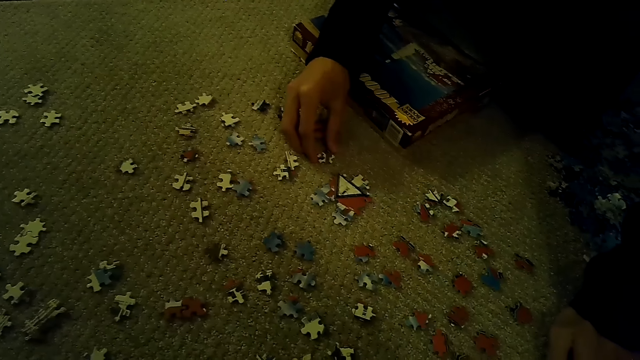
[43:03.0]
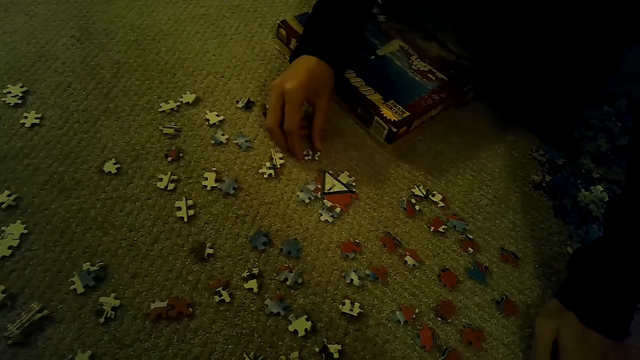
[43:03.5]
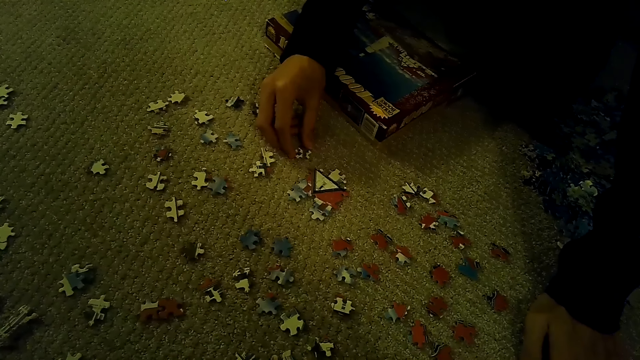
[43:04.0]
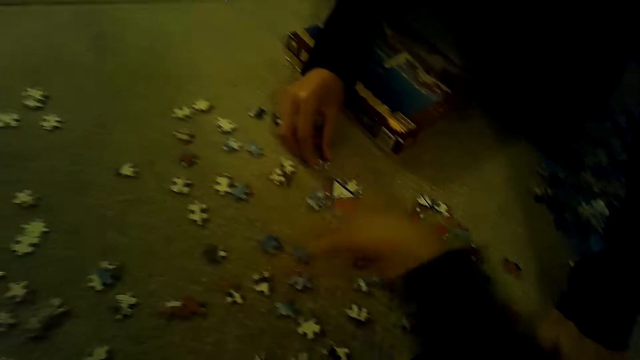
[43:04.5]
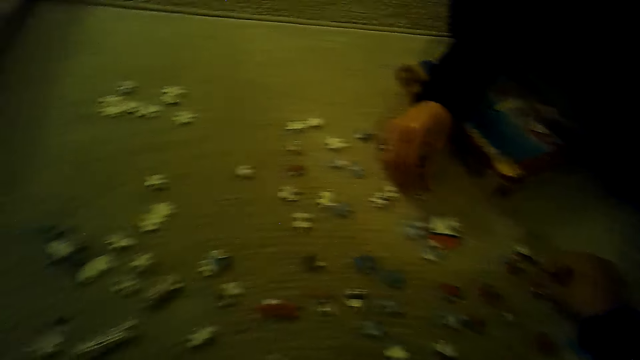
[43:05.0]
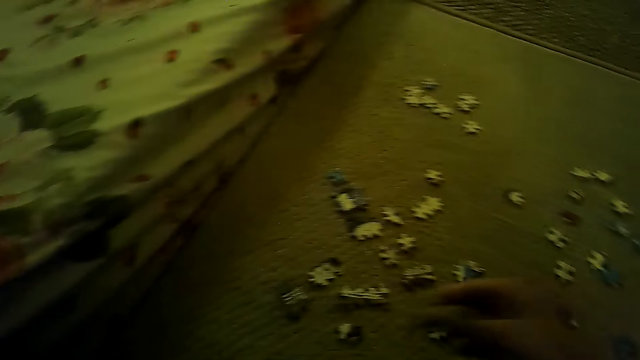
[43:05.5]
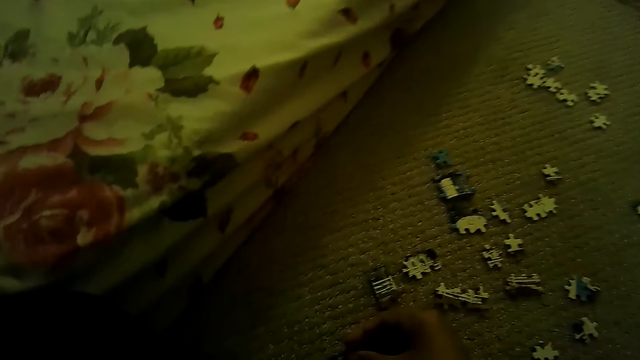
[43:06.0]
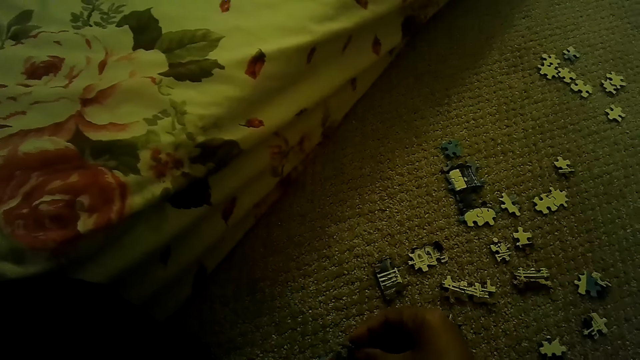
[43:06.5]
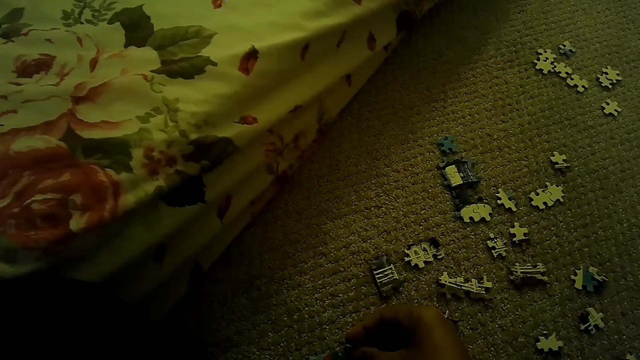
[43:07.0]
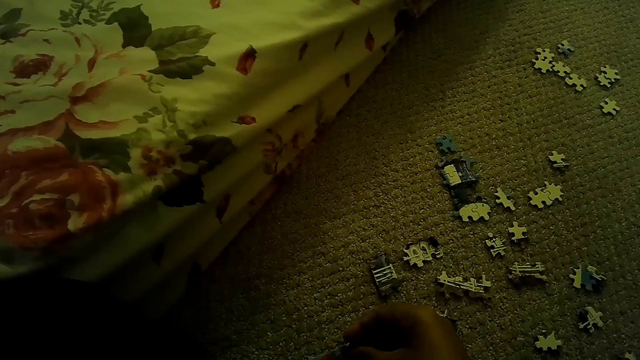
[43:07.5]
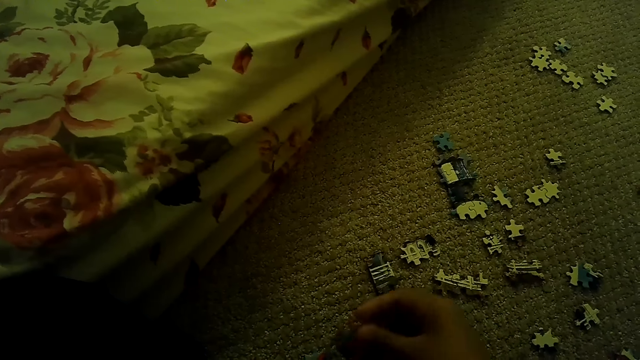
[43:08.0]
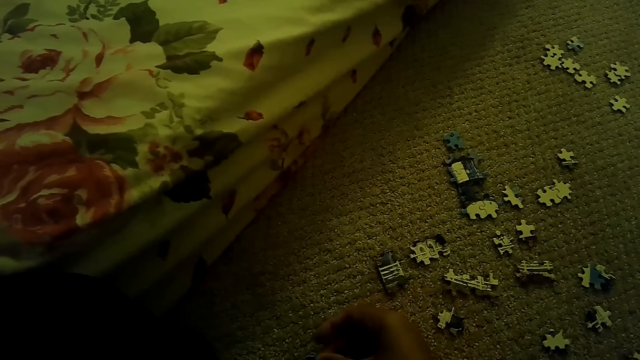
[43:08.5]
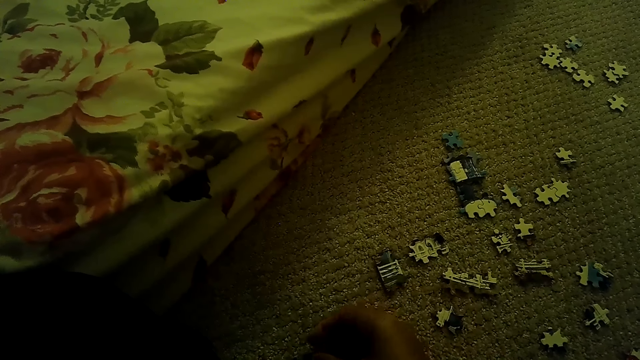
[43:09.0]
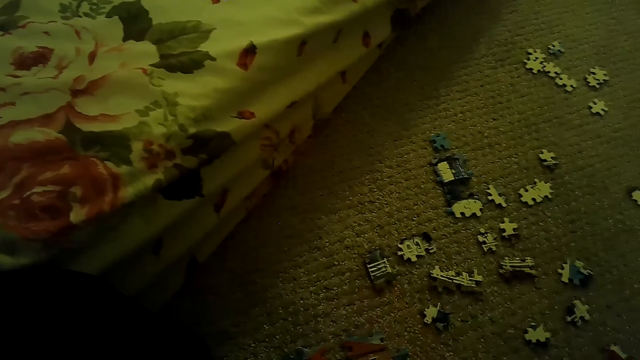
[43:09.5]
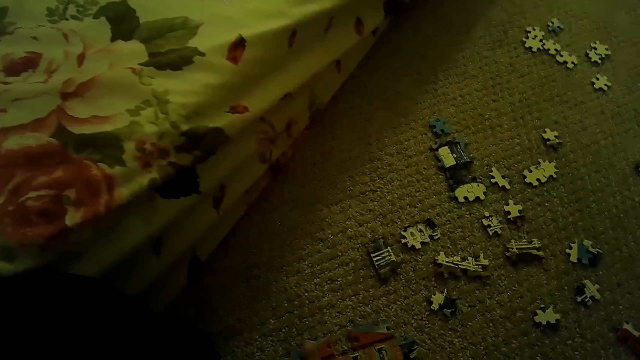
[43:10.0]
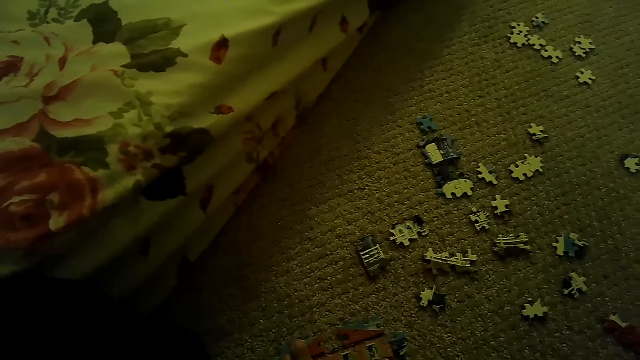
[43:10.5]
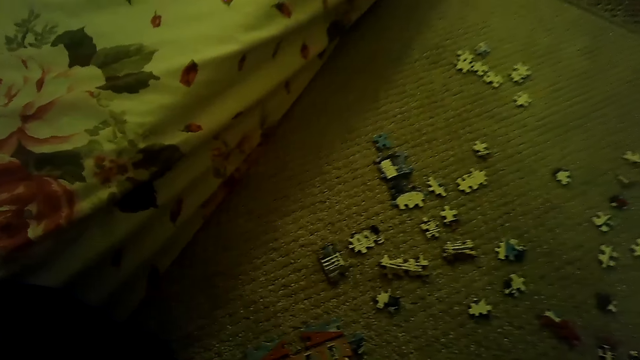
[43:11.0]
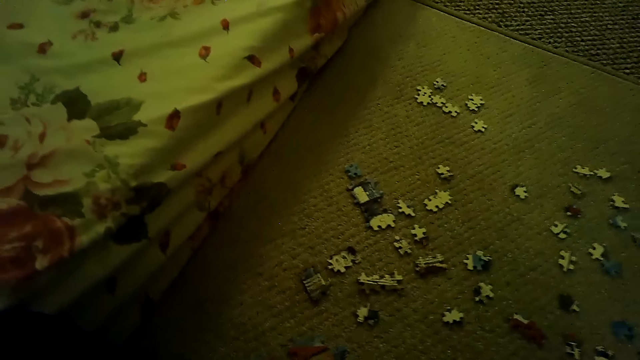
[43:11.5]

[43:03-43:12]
The camera wearer plays the jigsaw puzzle on the floor. They pick a puzzle piece. They join the puzzle piece.

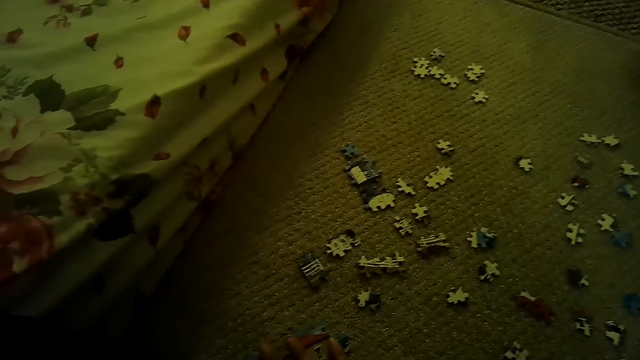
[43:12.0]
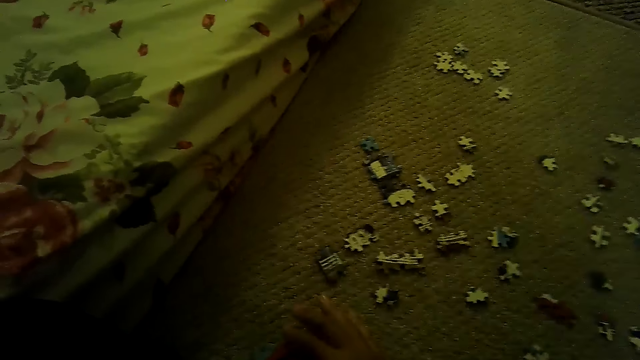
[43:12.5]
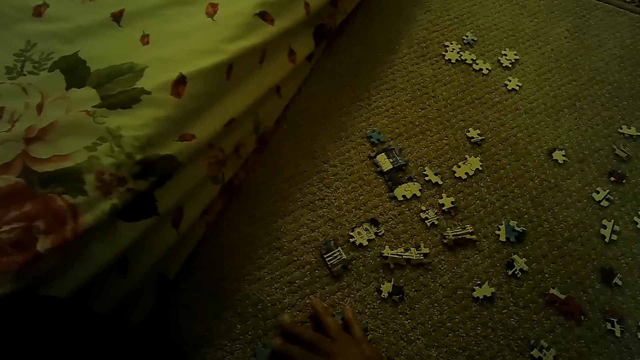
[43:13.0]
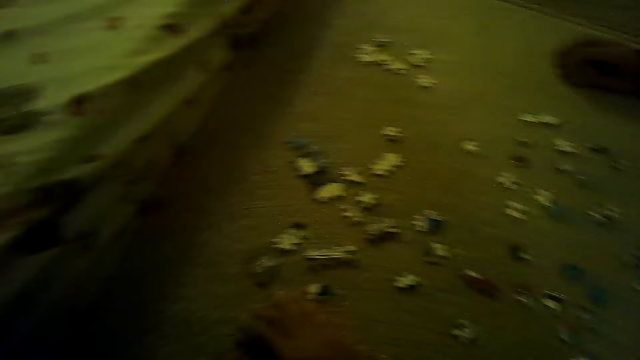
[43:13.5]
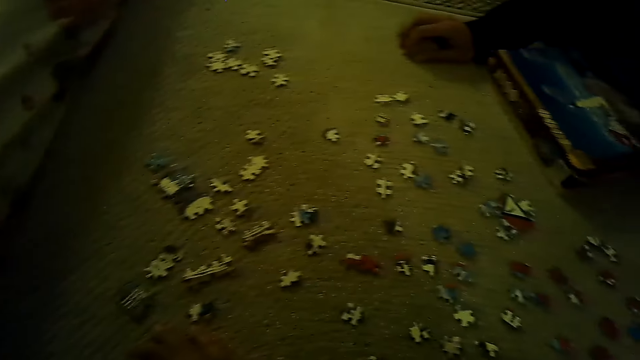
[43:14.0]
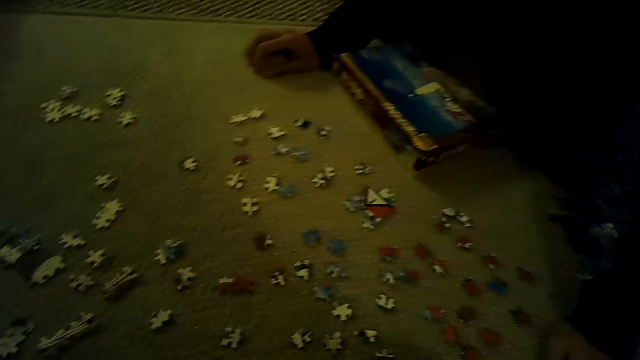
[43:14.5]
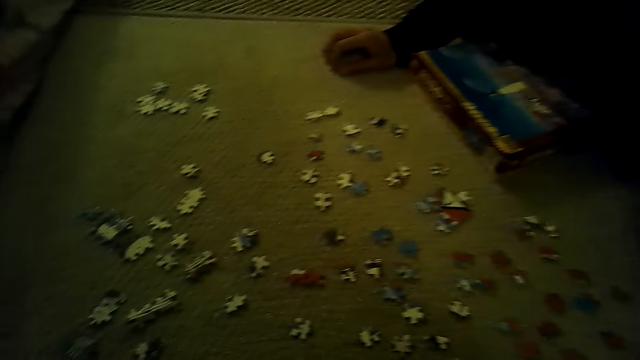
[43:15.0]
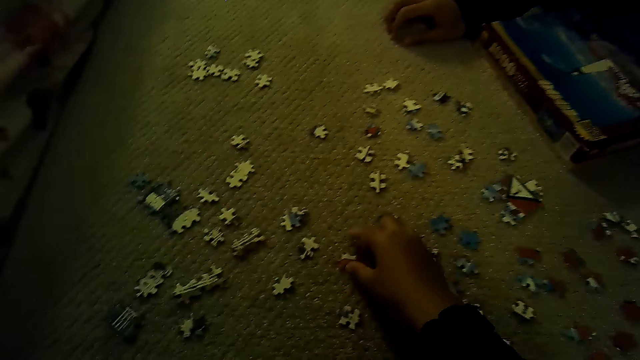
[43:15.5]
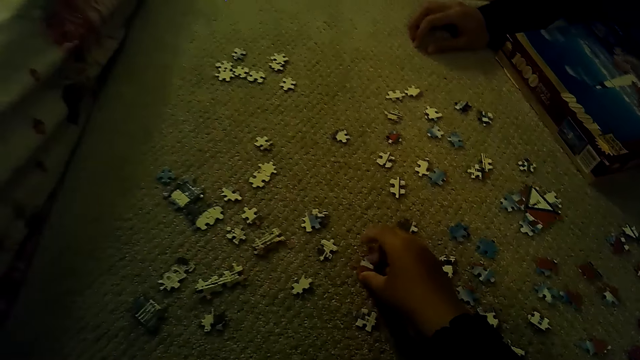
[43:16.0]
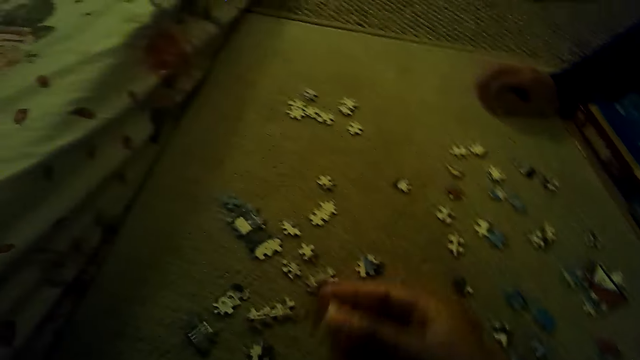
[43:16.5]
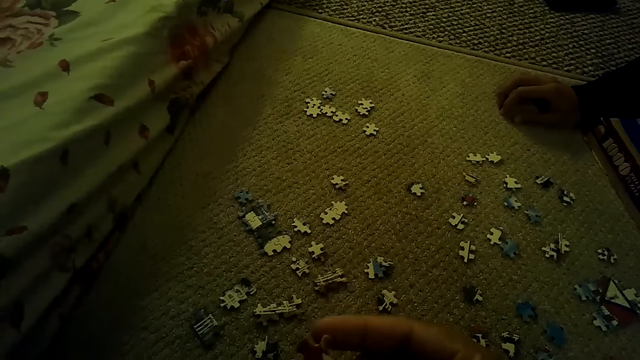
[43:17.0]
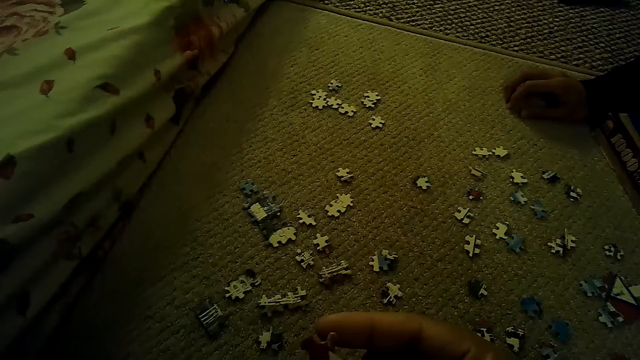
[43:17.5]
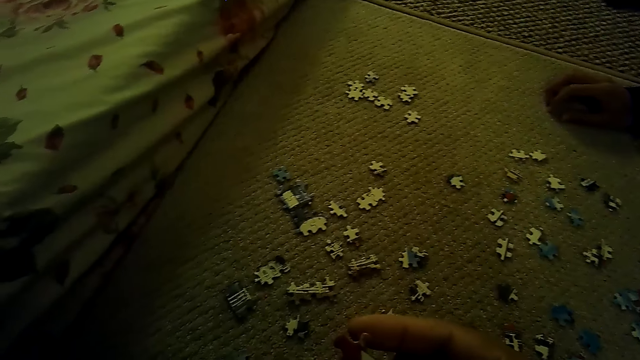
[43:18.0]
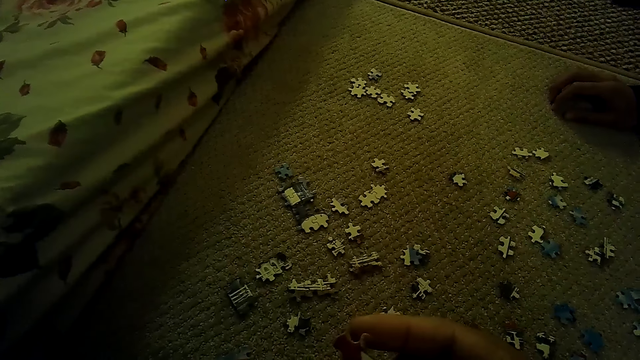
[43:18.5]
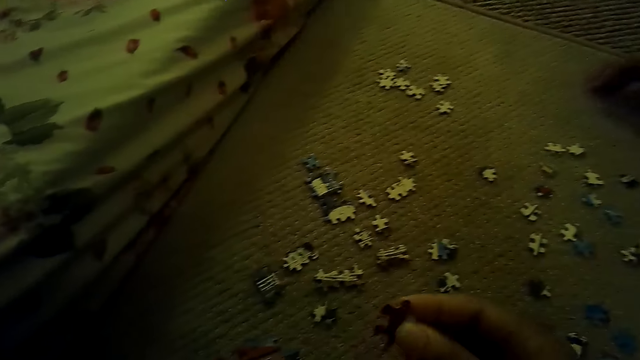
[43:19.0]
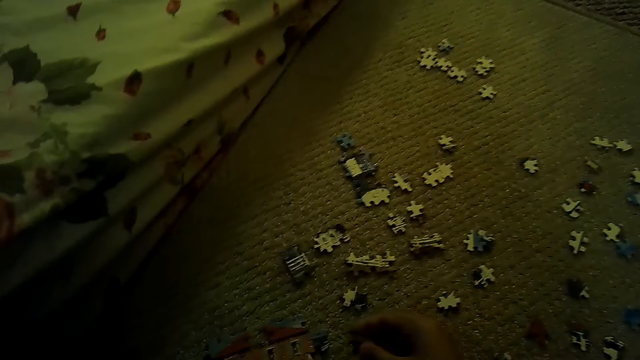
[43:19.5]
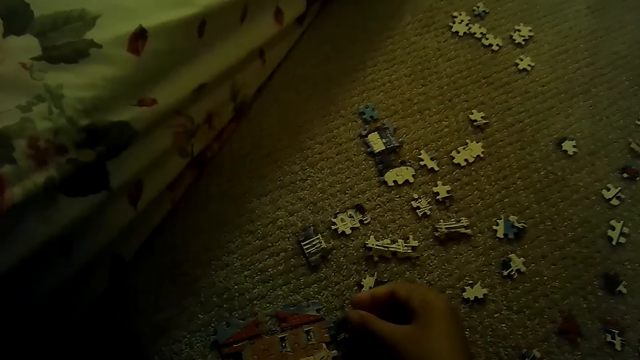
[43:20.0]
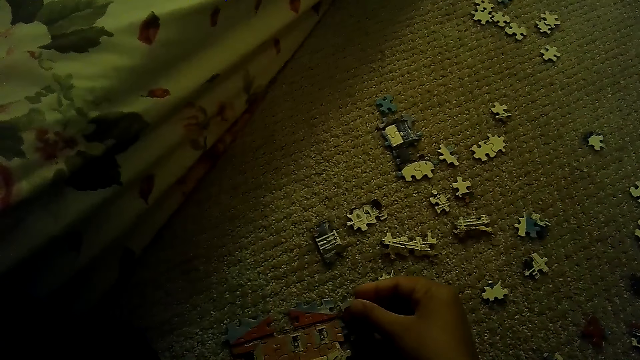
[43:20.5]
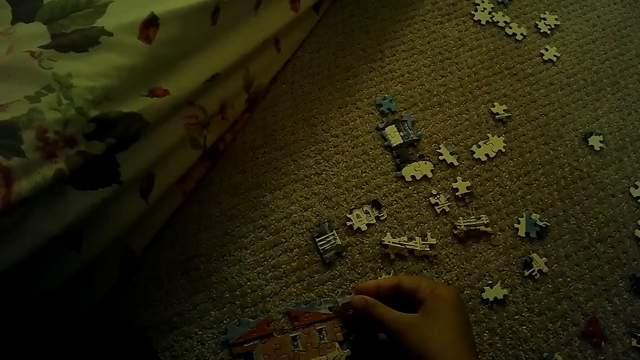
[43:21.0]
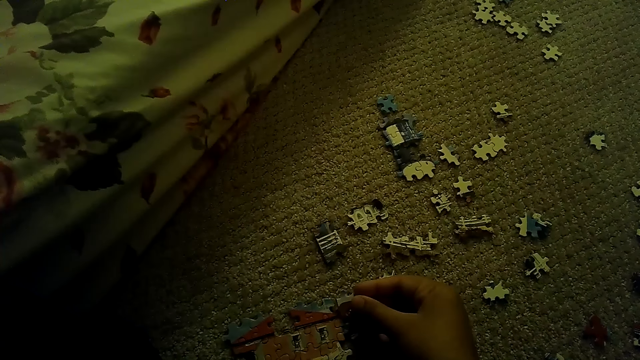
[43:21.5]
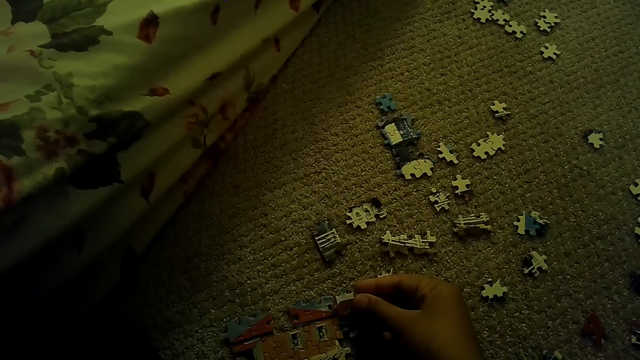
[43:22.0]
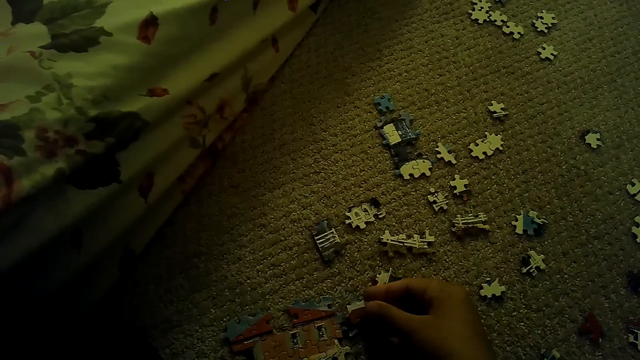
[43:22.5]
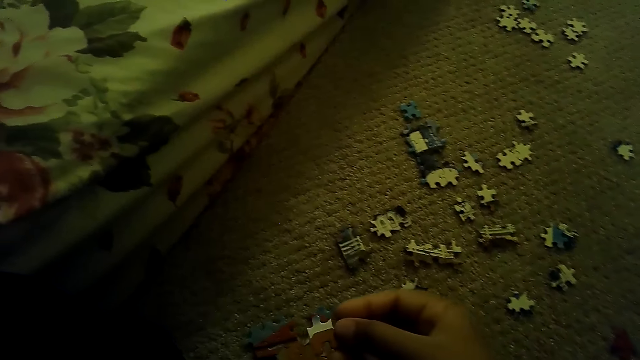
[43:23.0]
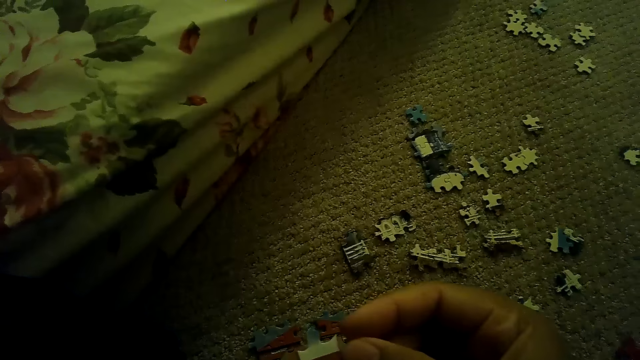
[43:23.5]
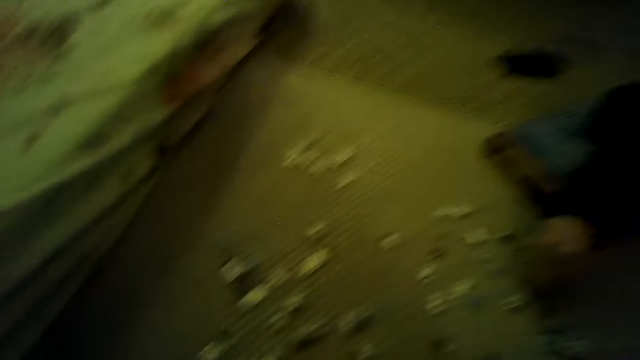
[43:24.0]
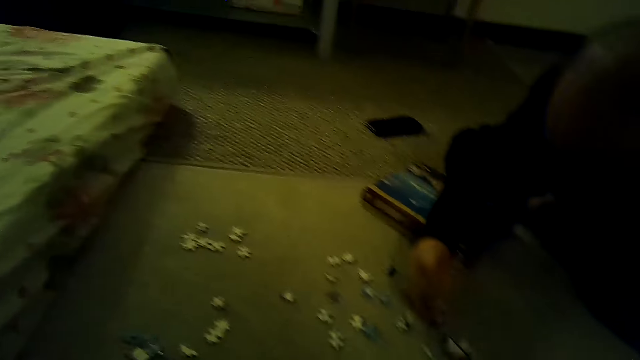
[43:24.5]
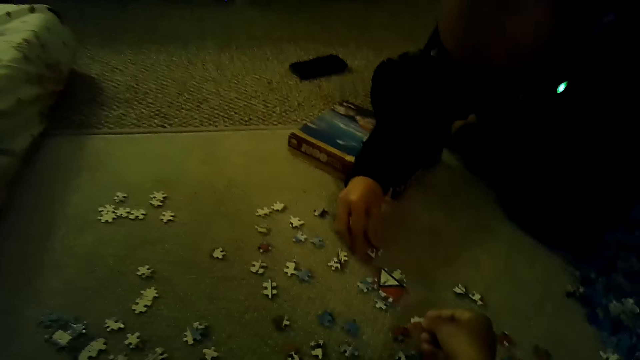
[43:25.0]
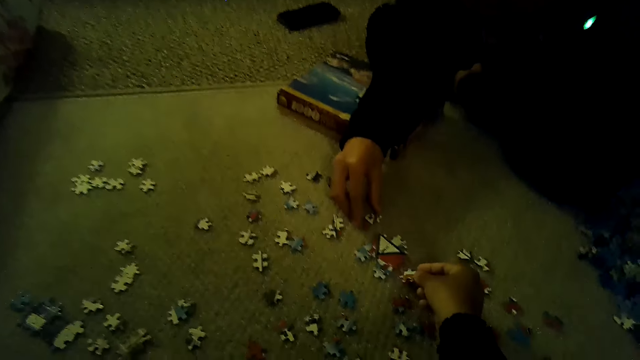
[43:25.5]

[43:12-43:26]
The camera wearer touches the floor. They pick a puzzle piece. They fix the puzzle piece. They look at the puzzle piece.
